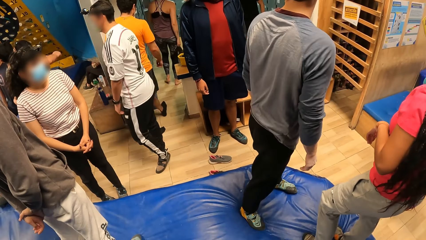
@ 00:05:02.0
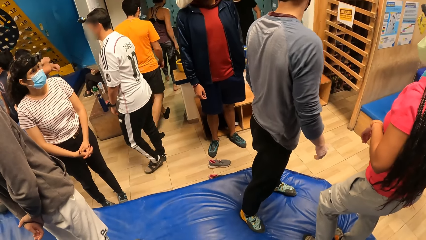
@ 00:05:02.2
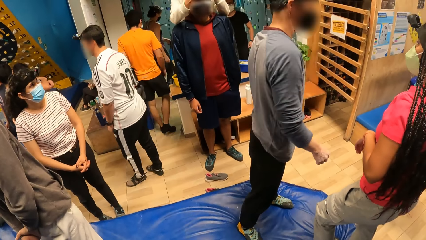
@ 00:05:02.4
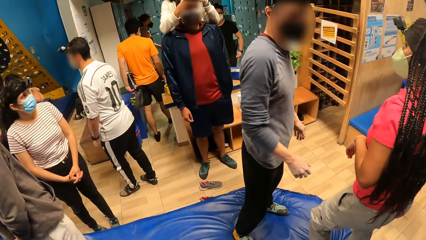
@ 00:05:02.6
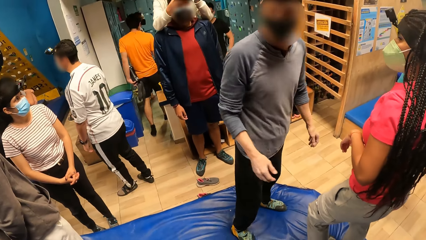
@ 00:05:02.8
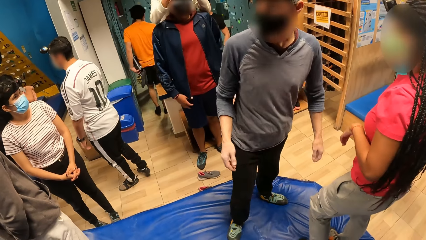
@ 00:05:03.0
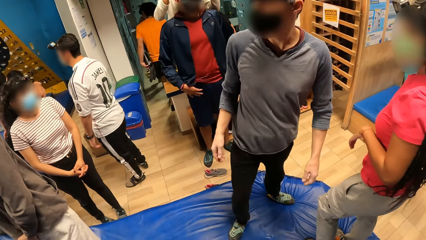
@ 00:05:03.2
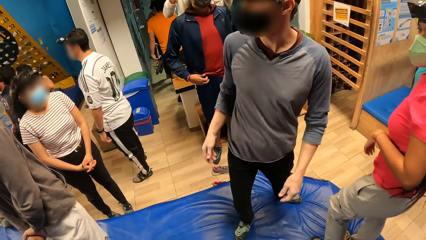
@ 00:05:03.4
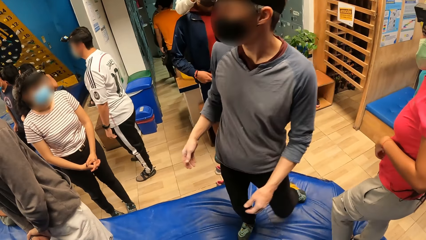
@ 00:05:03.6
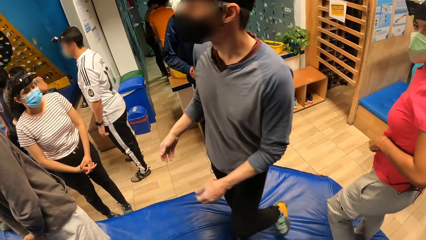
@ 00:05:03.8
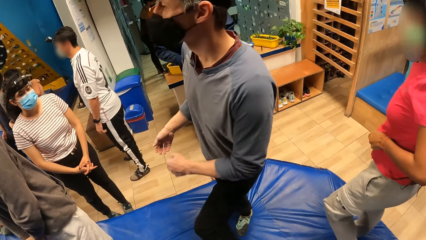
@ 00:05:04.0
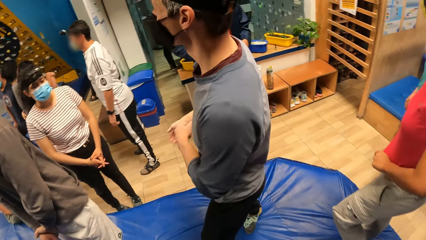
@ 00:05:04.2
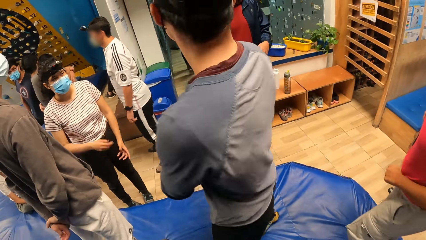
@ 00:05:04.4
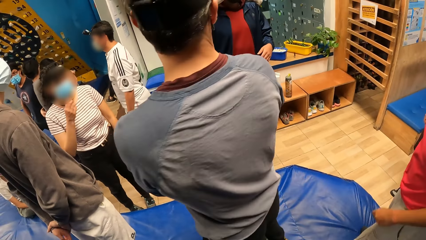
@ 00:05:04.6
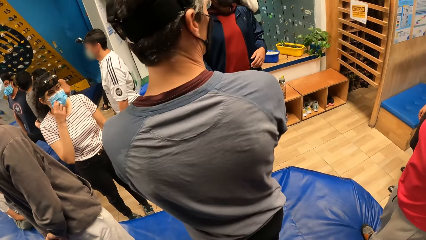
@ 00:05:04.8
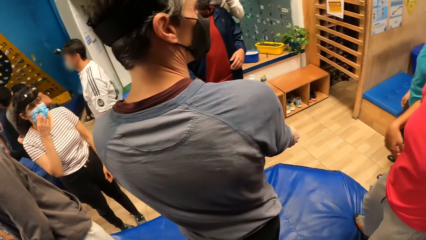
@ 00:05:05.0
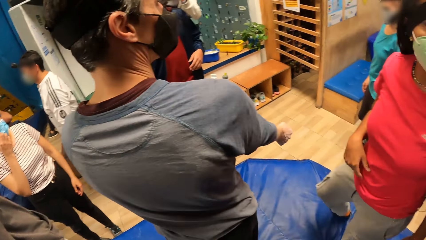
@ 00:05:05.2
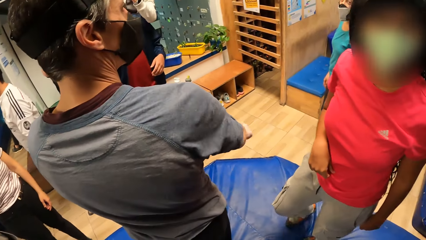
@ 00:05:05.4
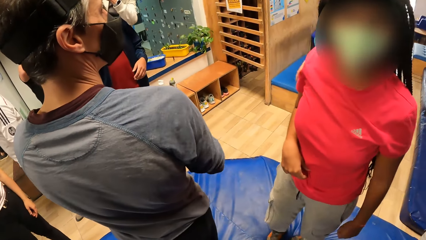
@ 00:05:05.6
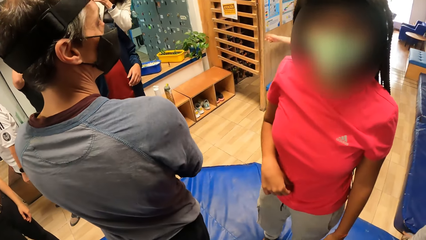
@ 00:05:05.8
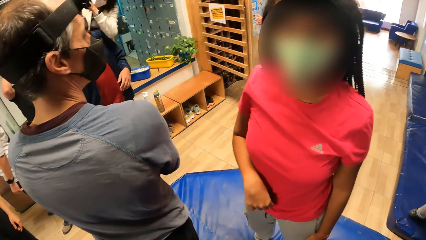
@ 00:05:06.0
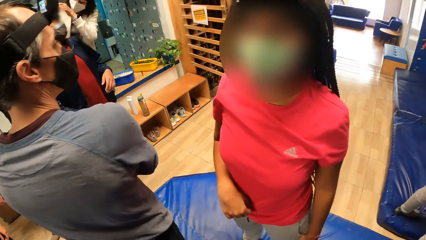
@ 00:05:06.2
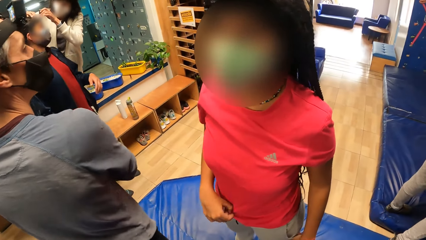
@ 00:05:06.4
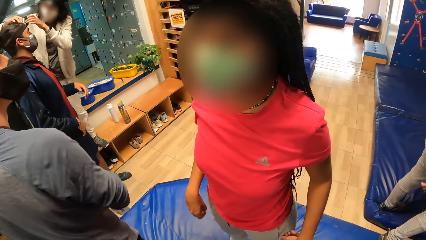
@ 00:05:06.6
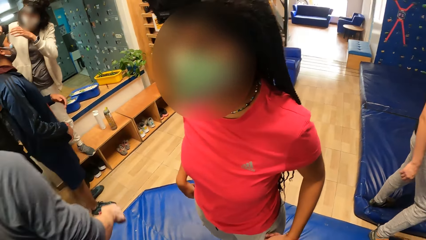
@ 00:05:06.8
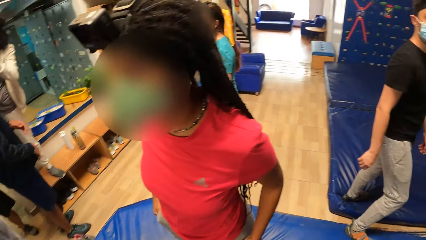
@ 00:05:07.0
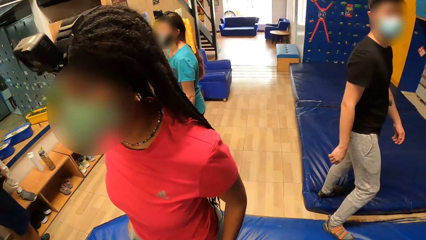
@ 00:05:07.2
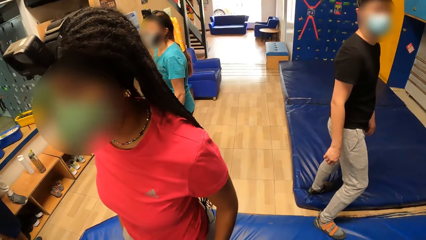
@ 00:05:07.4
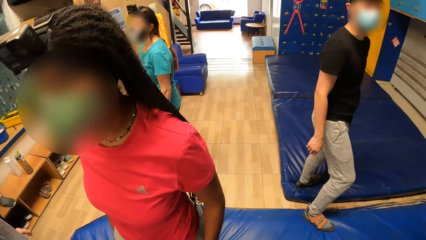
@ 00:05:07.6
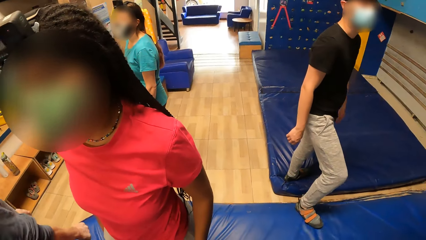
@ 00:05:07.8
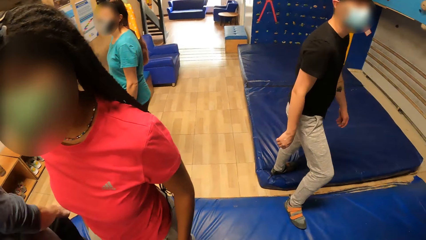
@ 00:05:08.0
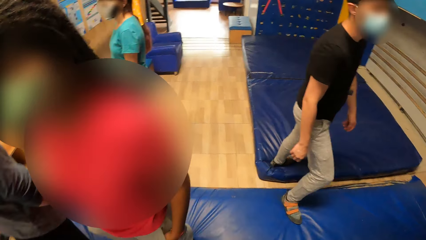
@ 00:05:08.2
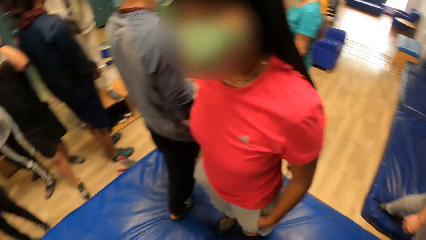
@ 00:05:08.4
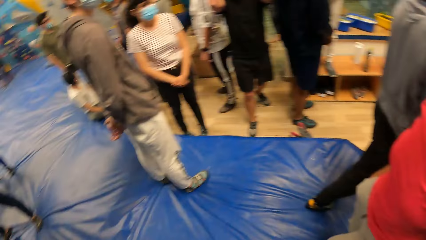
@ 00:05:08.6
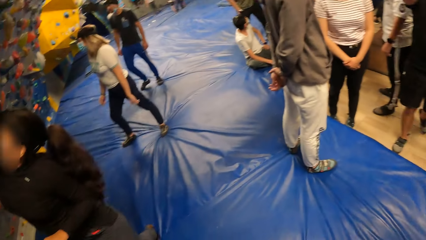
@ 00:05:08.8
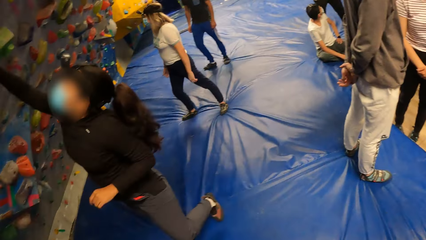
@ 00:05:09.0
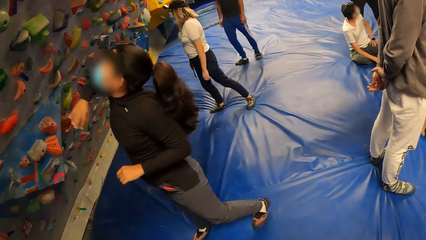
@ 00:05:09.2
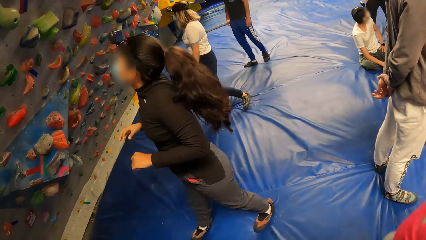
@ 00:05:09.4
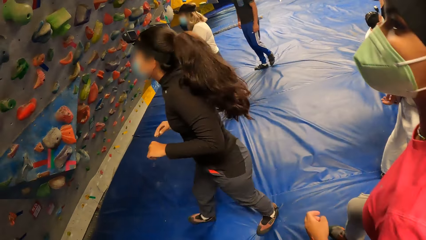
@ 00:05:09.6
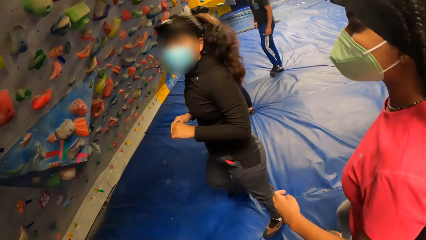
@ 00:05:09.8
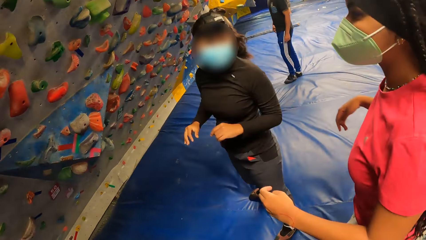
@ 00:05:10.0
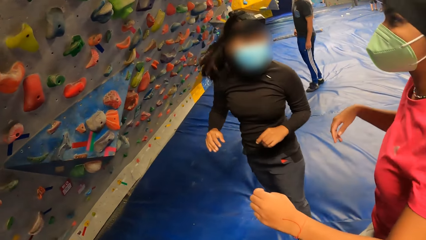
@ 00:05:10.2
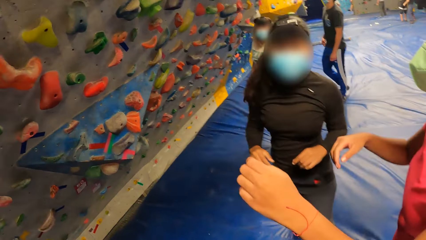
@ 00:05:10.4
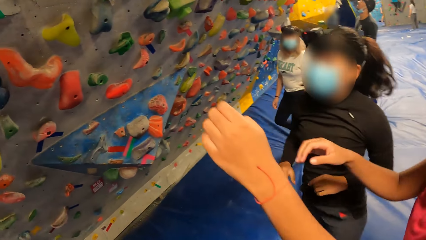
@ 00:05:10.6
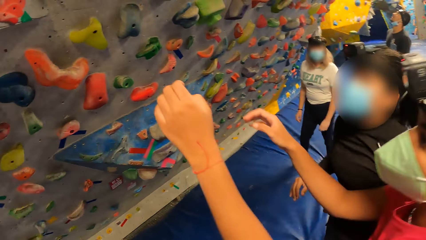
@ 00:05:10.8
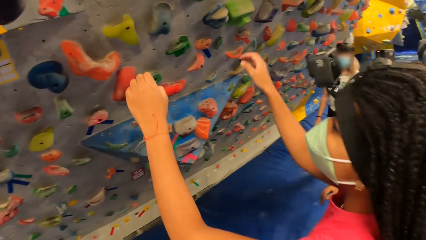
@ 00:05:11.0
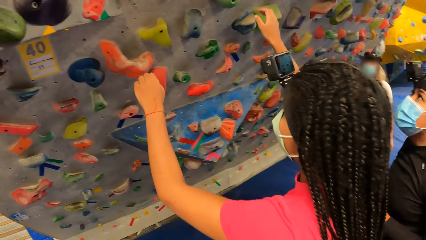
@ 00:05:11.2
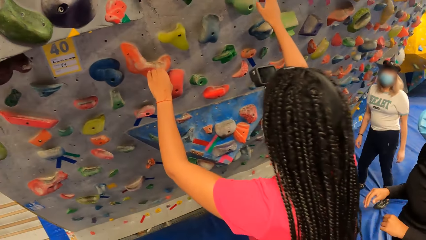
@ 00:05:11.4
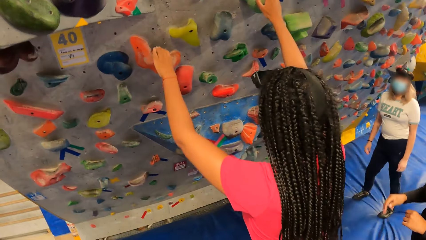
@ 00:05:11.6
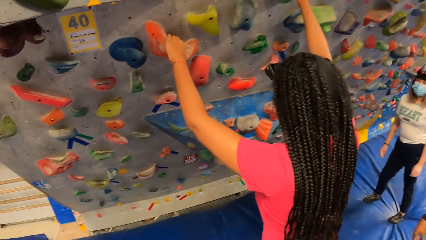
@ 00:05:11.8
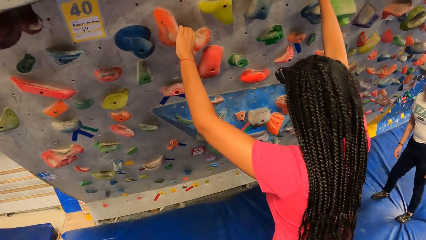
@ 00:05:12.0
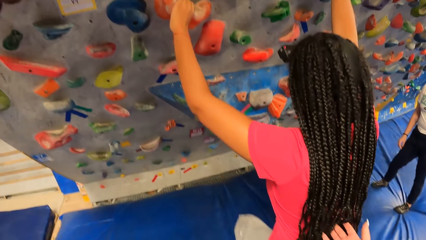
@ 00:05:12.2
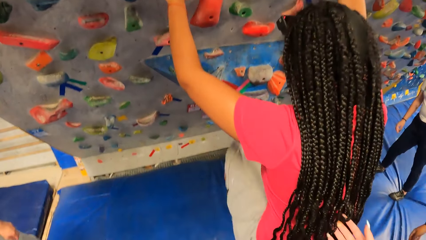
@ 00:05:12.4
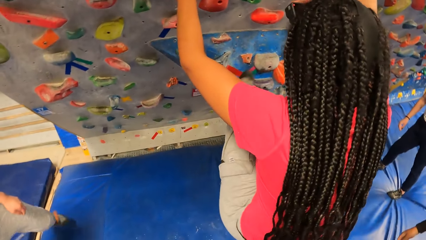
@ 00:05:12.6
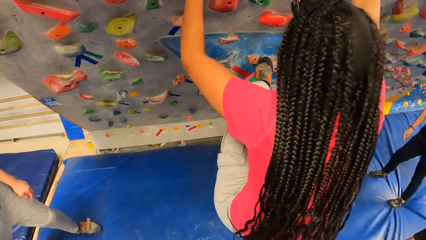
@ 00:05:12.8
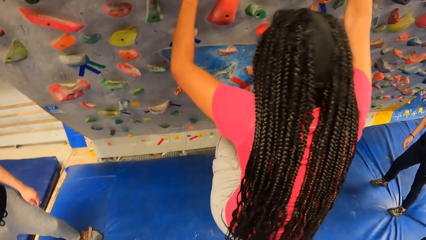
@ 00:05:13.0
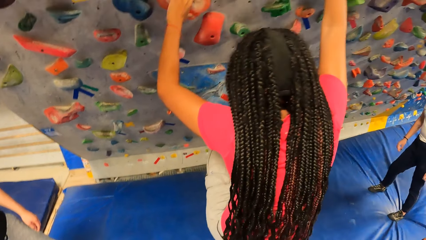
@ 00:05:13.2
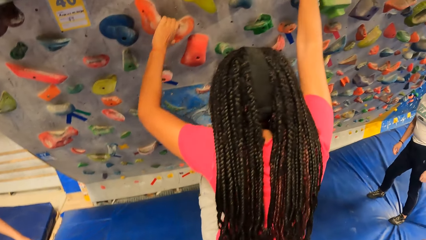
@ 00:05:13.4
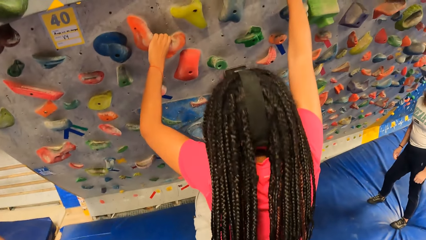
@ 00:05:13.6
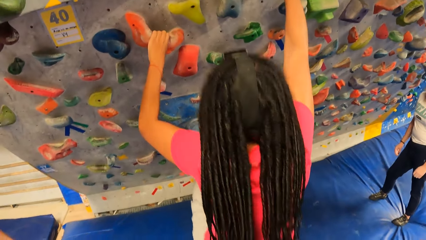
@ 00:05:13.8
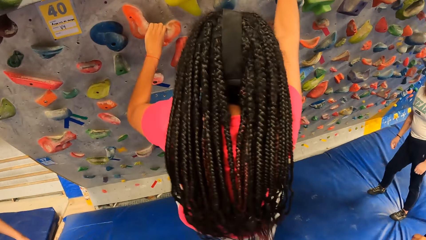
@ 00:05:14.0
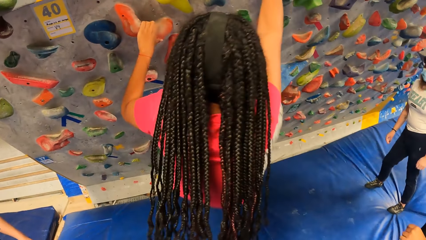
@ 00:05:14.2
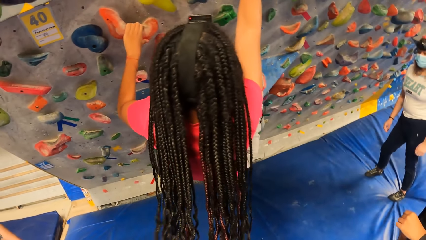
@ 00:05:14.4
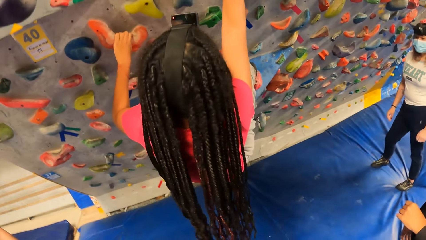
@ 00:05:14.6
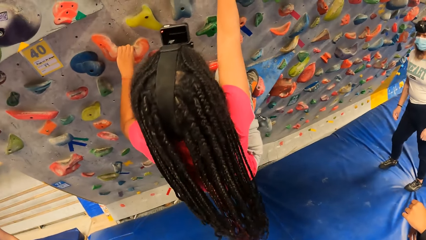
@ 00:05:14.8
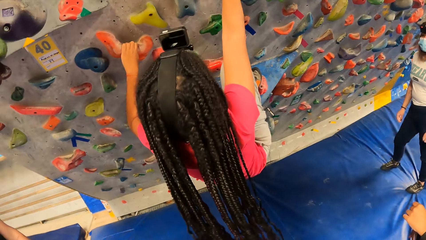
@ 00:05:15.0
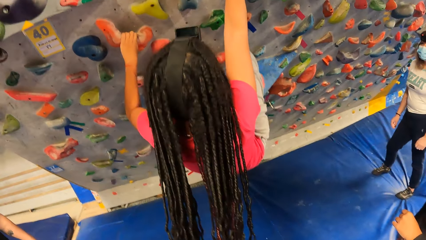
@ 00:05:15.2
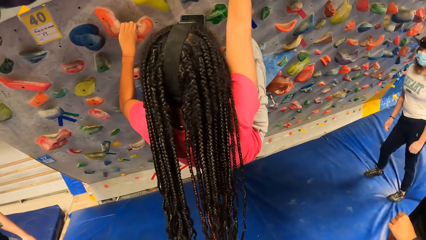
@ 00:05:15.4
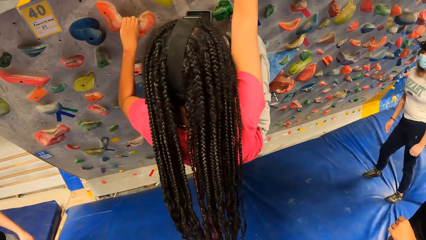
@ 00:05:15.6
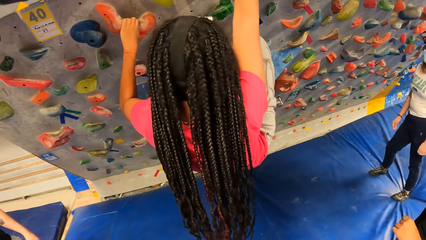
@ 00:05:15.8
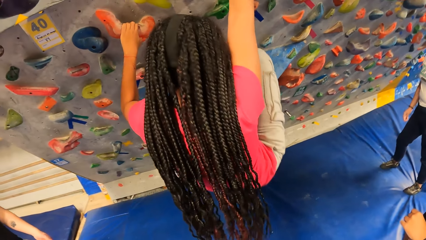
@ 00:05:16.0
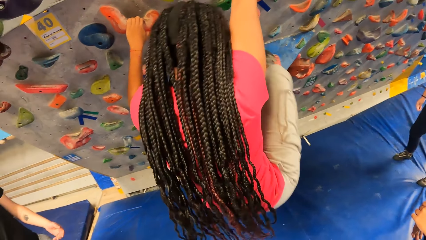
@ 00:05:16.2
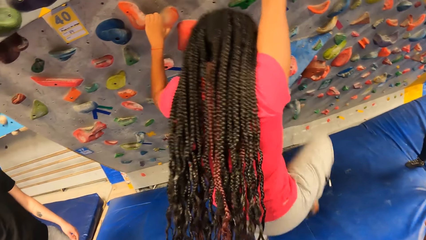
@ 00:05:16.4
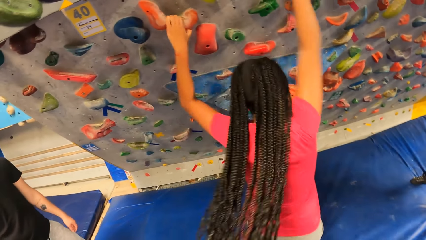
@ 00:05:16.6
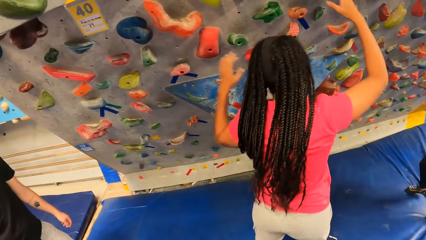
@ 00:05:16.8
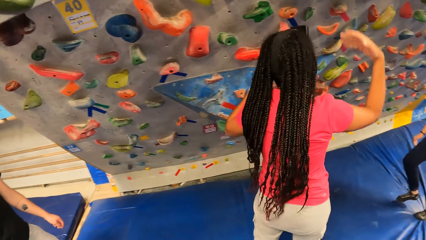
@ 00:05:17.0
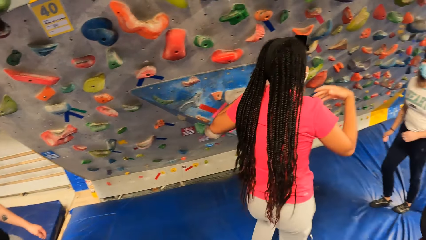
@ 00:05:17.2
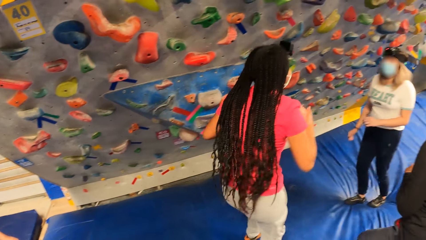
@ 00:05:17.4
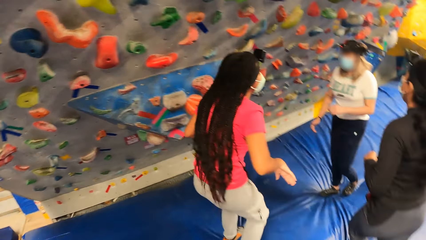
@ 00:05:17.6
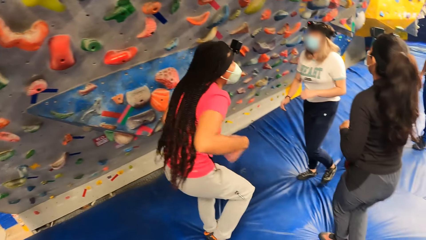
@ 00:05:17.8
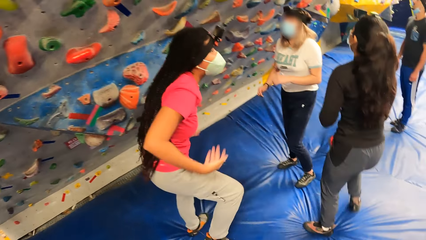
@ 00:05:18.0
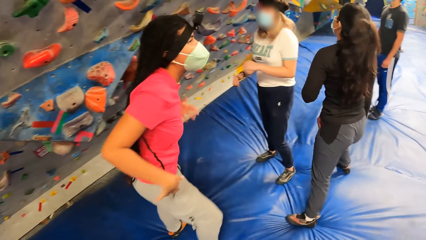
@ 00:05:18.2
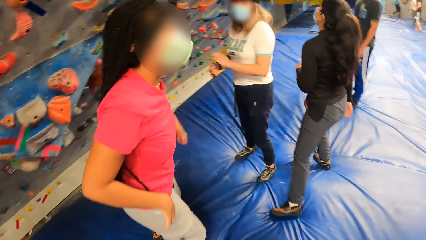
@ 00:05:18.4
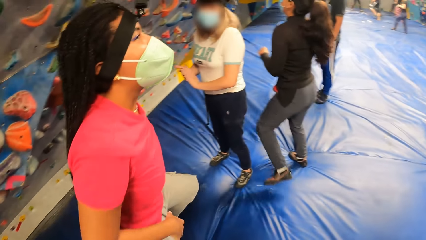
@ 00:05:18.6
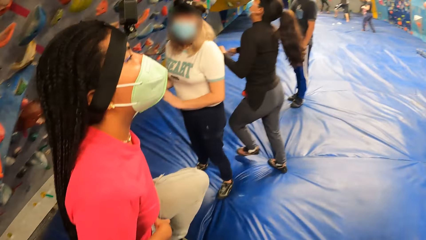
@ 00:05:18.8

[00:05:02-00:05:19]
A woman moves to a wall. The woman puts her hands on climbing holds on the wall, climbs the wall with her hands and jumps down from the wall.
